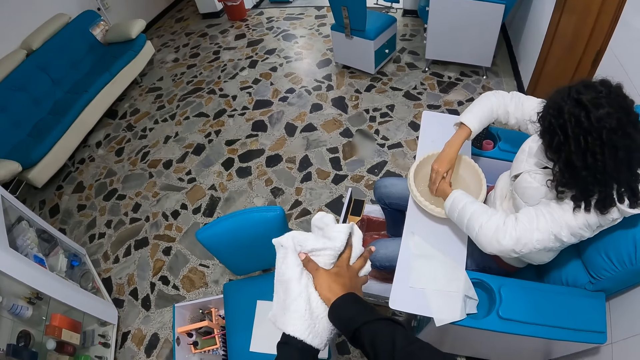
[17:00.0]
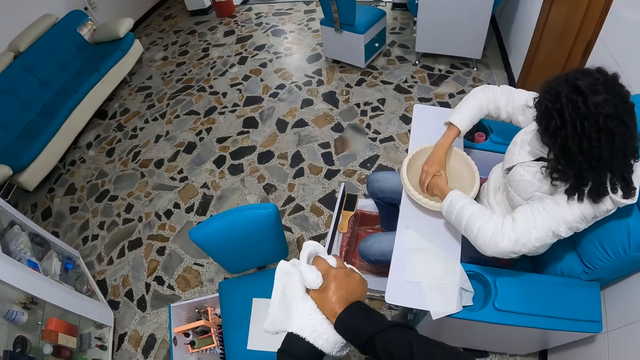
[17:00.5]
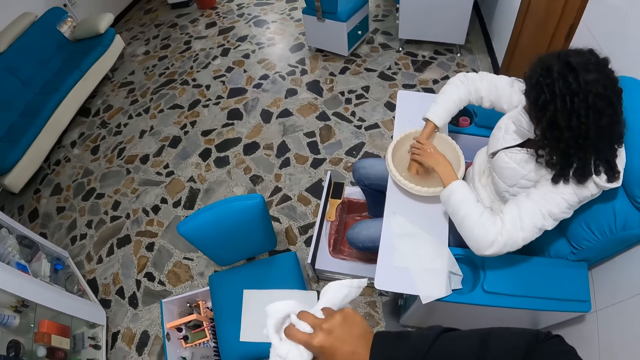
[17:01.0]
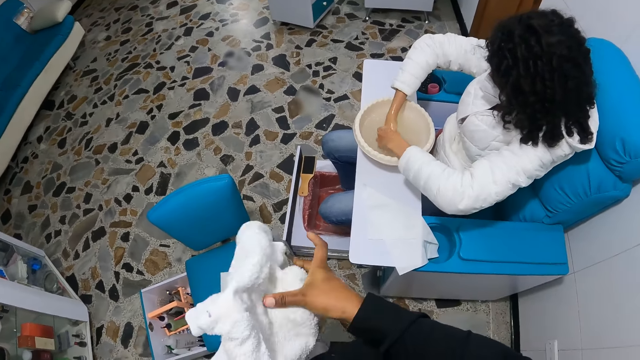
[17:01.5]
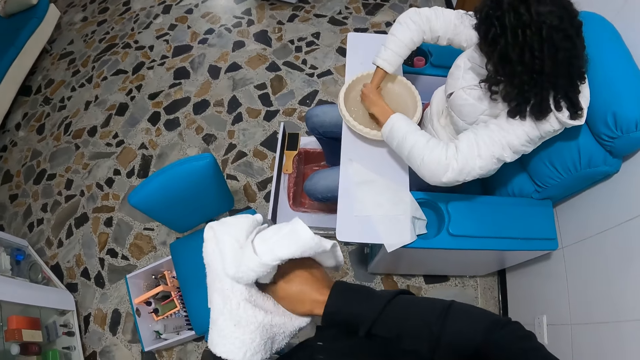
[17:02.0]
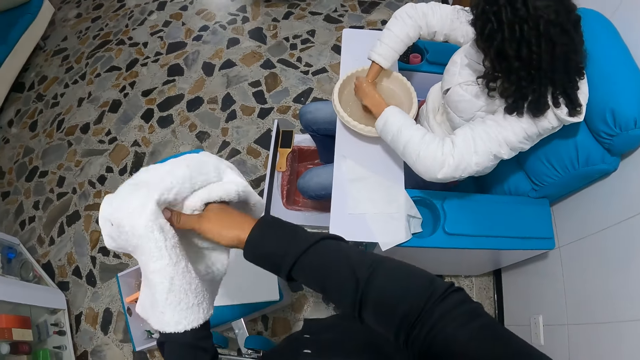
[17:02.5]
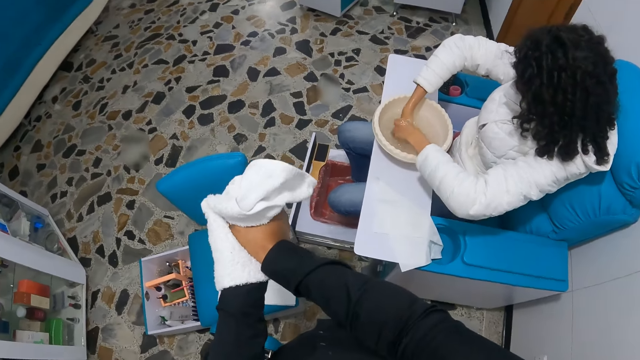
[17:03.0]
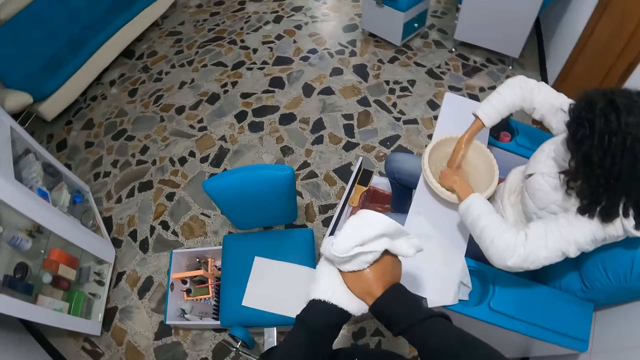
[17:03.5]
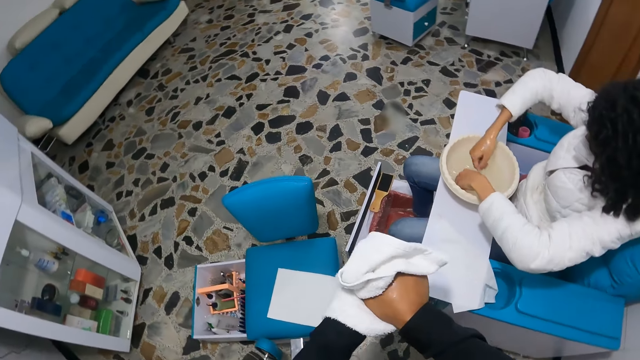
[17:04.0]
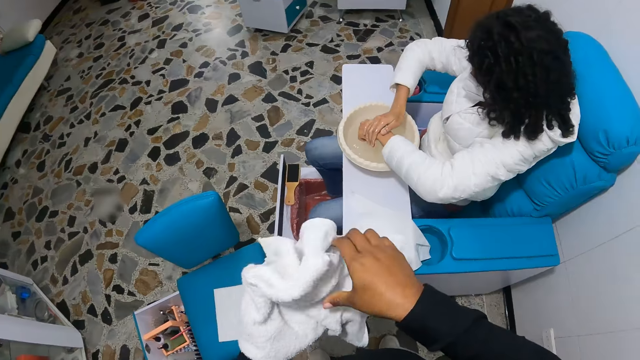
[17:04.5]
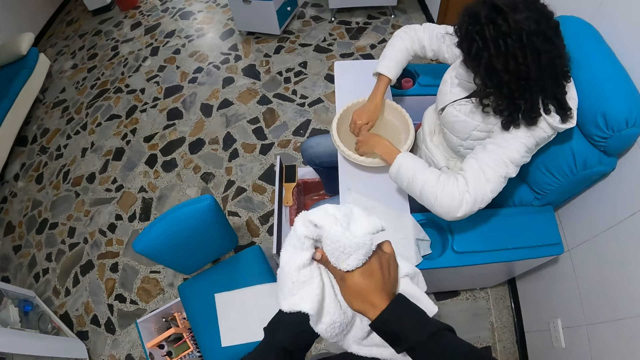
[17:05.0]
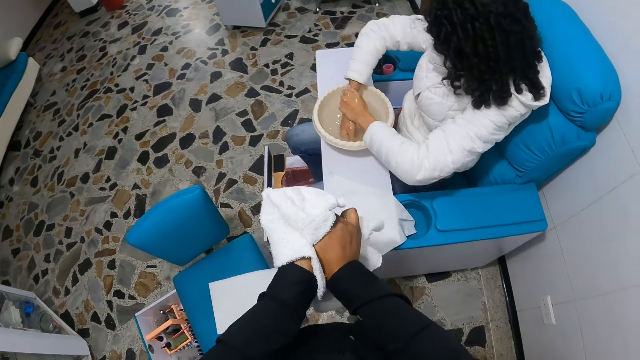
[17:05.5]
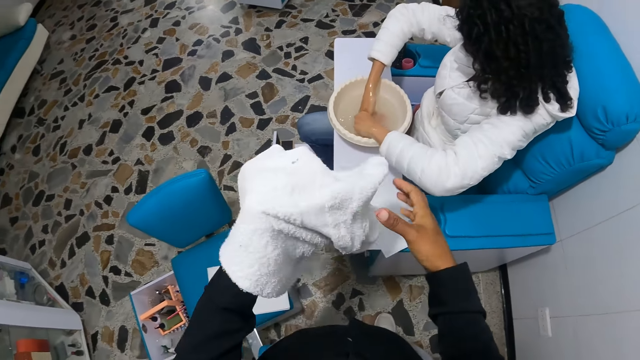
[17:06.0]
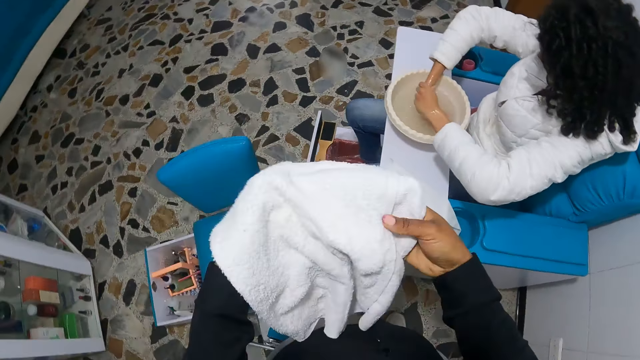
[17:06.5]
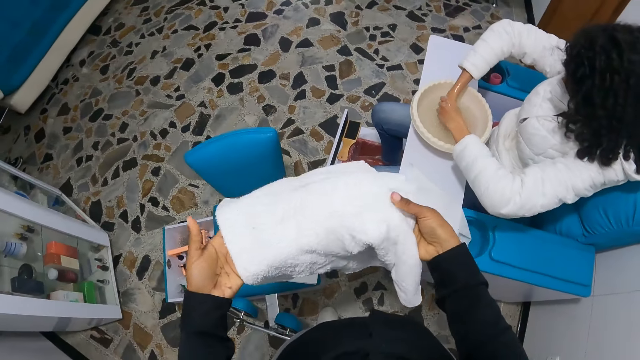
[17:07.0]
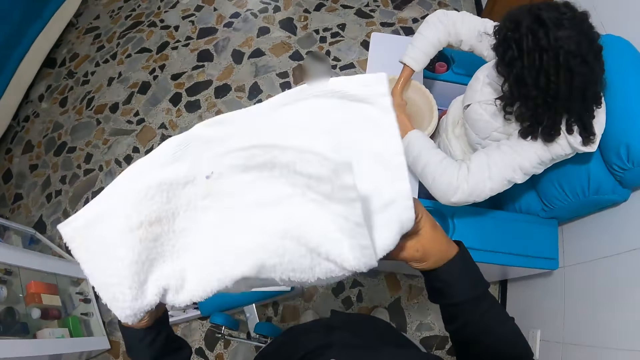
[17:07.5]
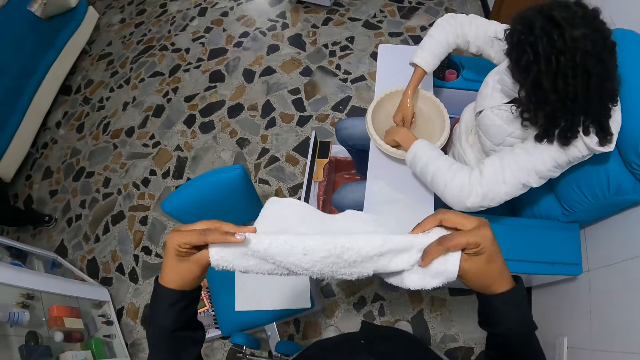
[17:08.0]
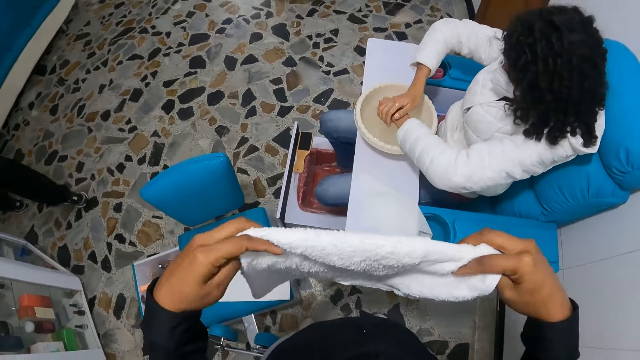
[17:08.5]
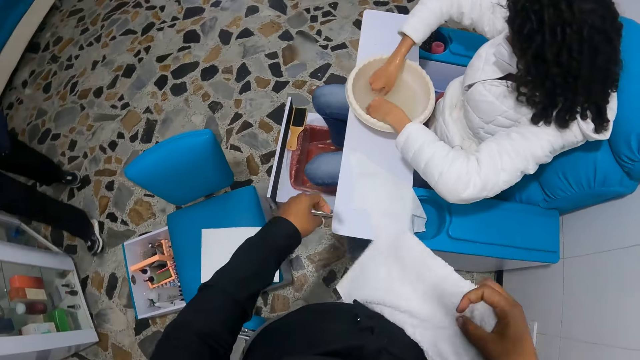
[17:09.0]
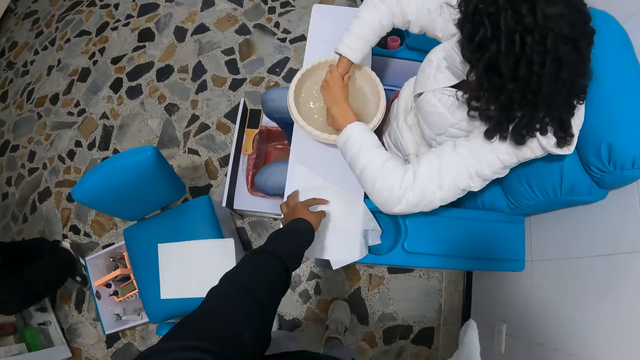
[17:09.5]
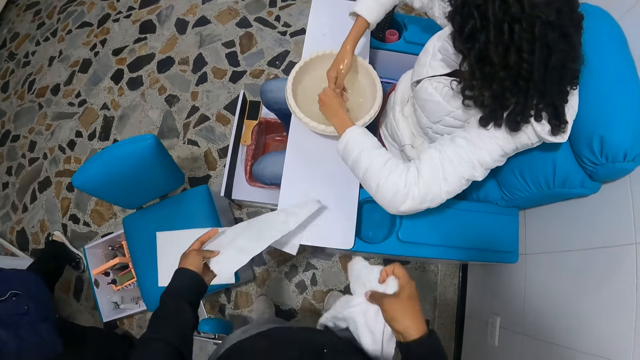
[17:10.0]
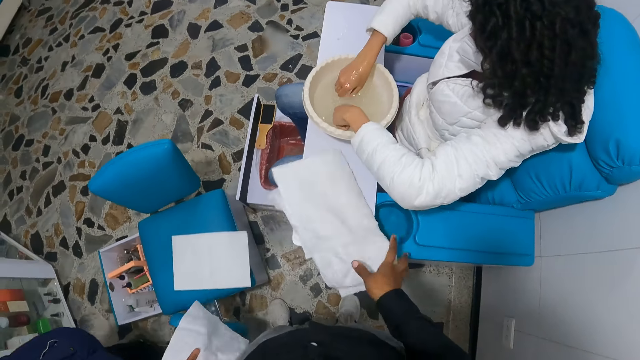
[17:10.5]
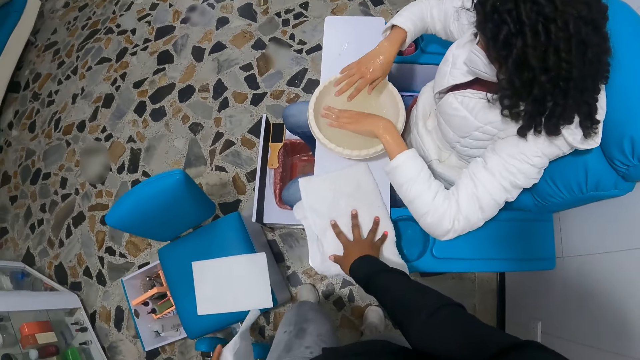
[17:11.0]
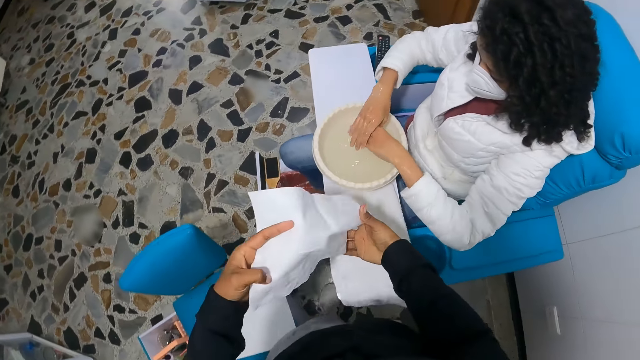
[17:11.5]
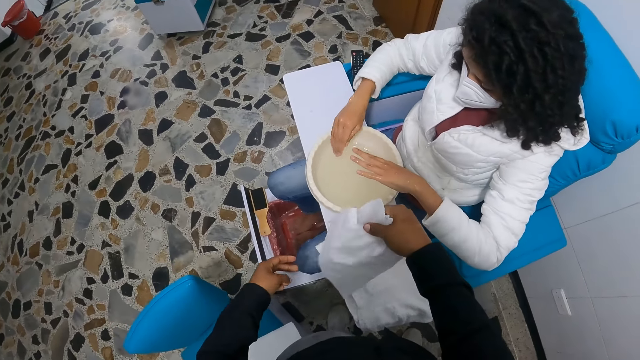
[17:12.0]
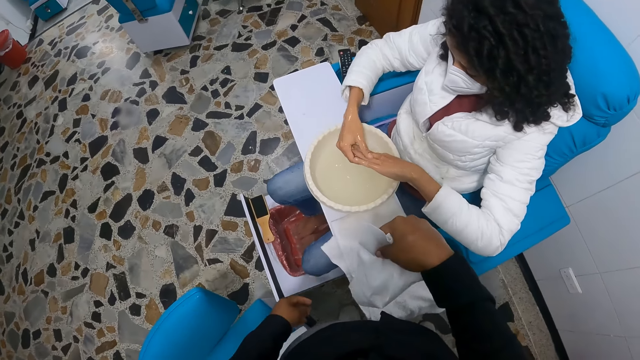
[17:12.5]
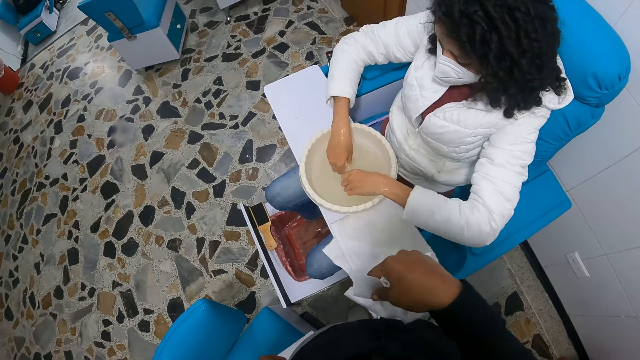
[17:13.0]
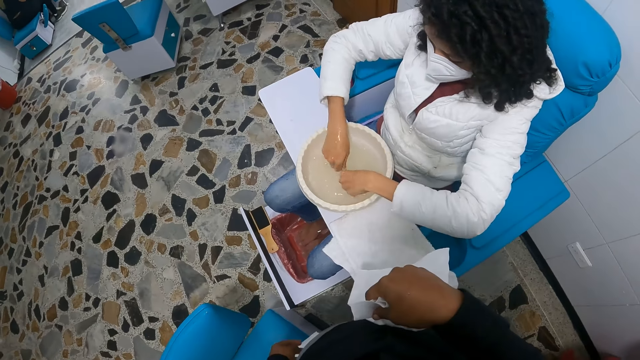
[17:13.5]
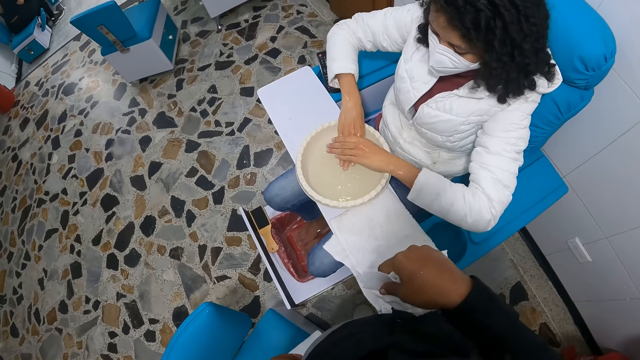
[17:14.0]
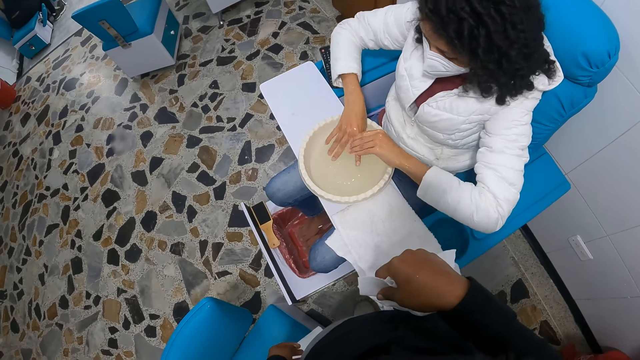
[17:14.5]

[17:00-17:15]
The camera wearer folds the hand towel with her hands. She takes a napkin from the plank with her left hand. She drops the hand towel on the wooden table with her right hand. She passes the napkin from her left hand to her right hand.

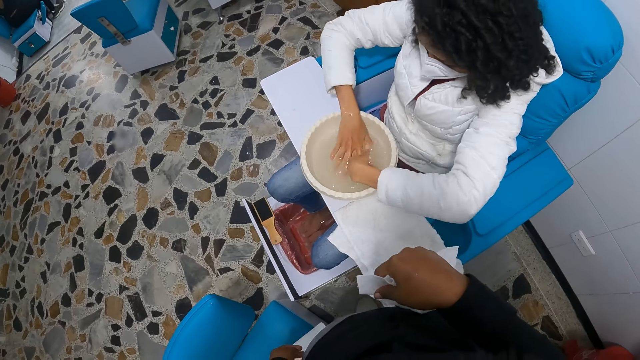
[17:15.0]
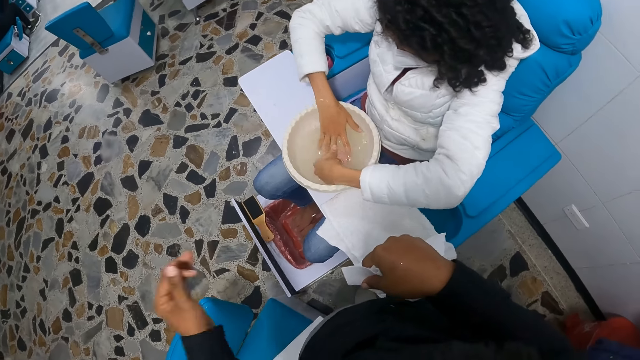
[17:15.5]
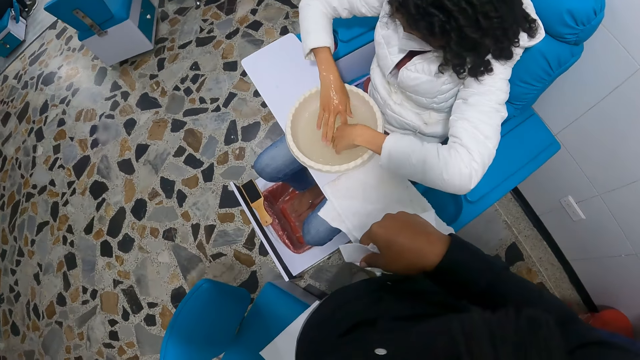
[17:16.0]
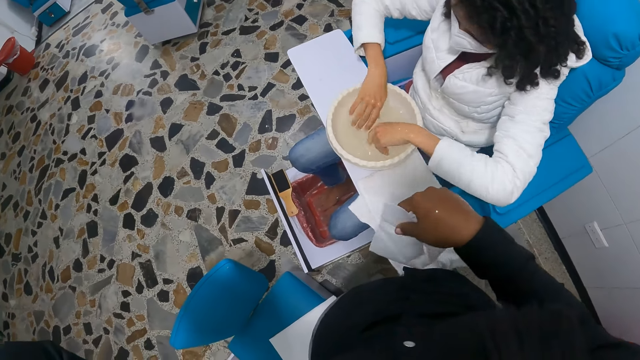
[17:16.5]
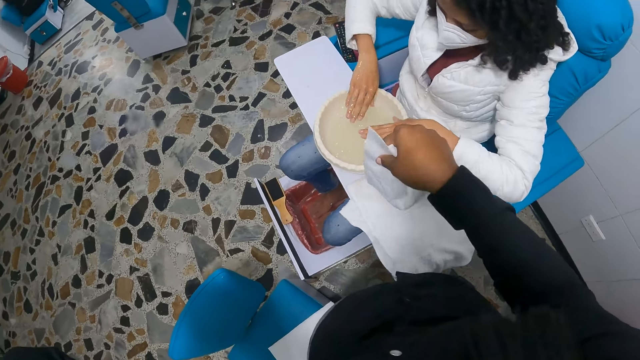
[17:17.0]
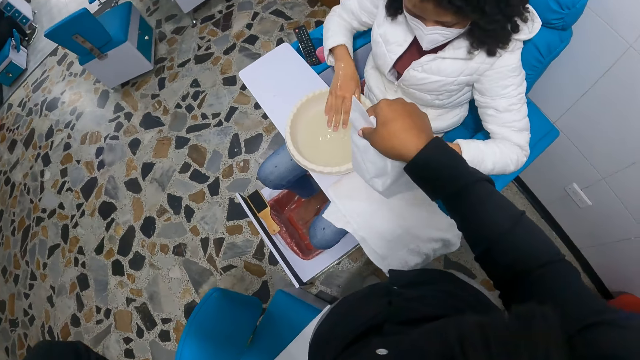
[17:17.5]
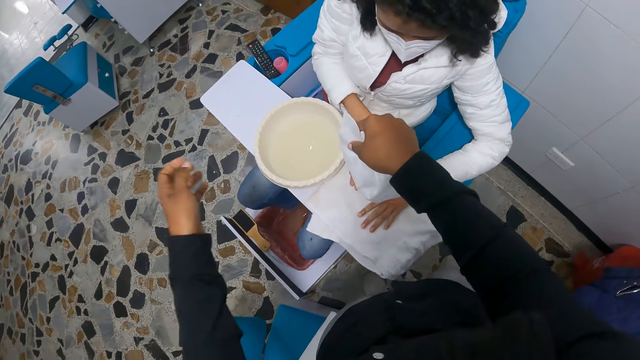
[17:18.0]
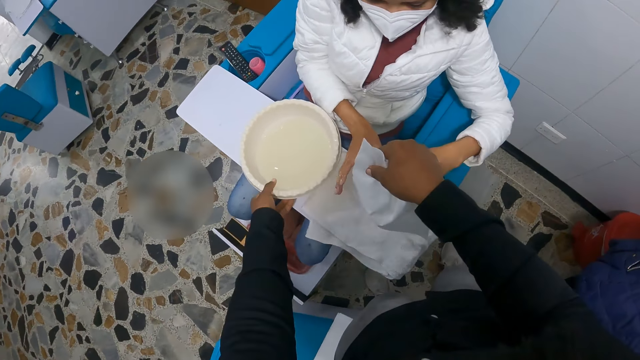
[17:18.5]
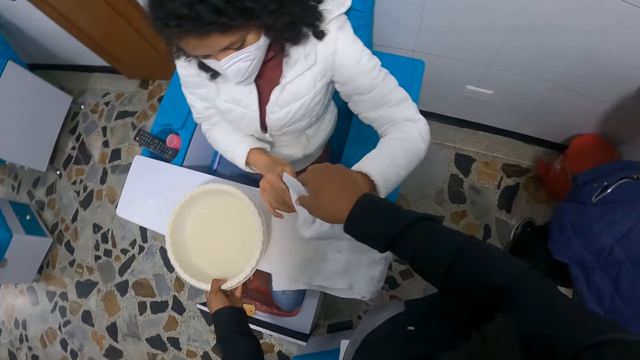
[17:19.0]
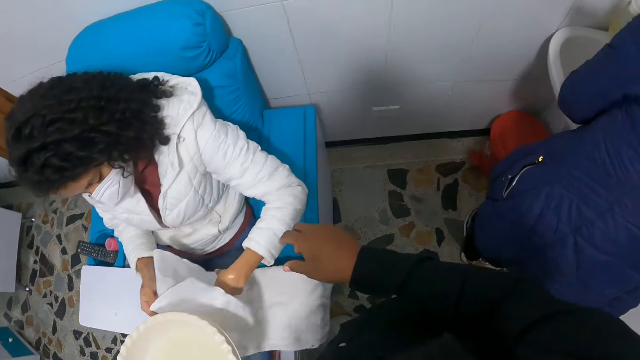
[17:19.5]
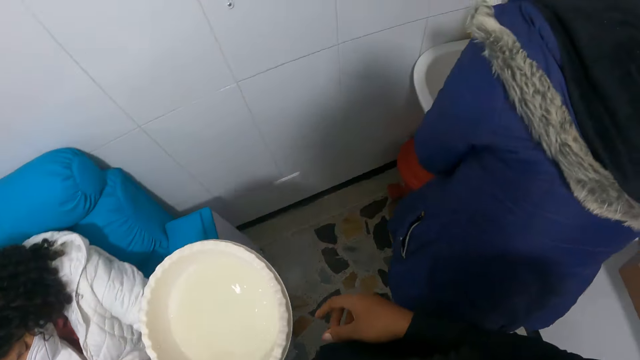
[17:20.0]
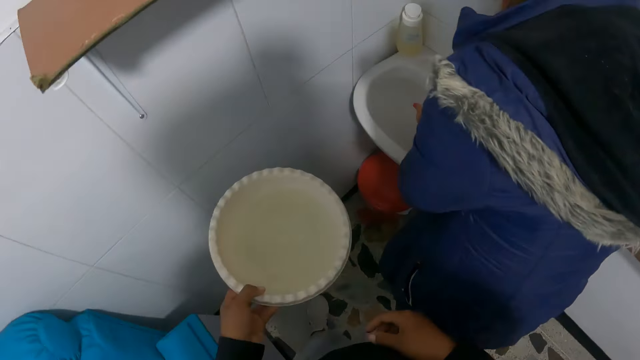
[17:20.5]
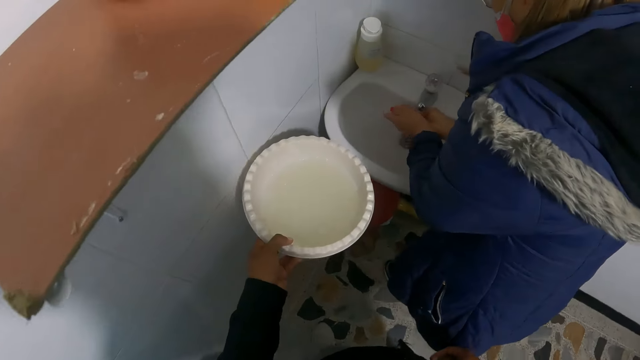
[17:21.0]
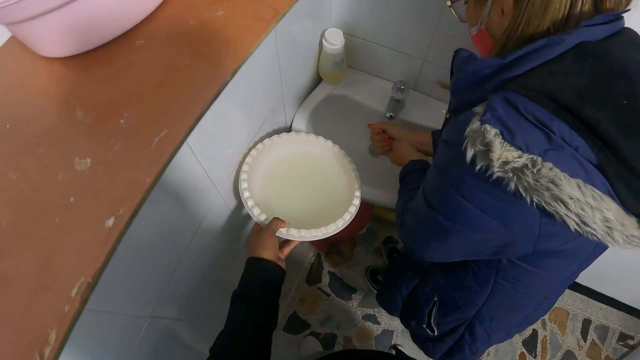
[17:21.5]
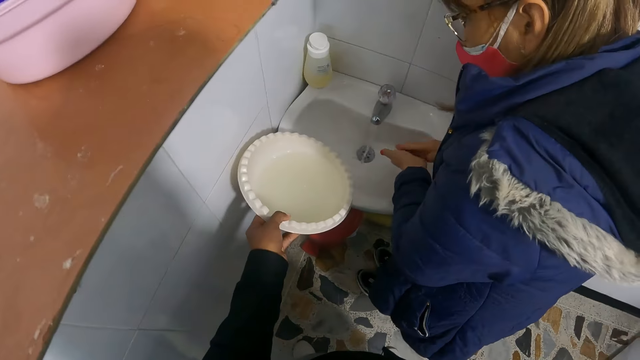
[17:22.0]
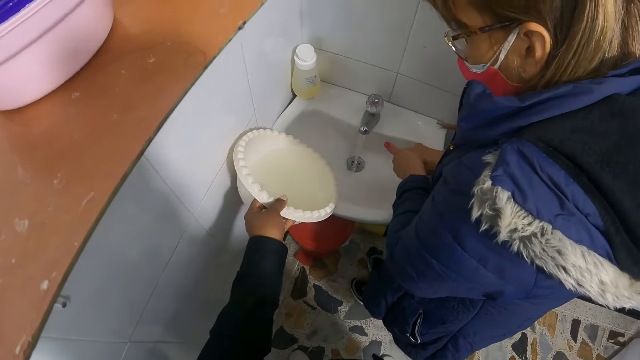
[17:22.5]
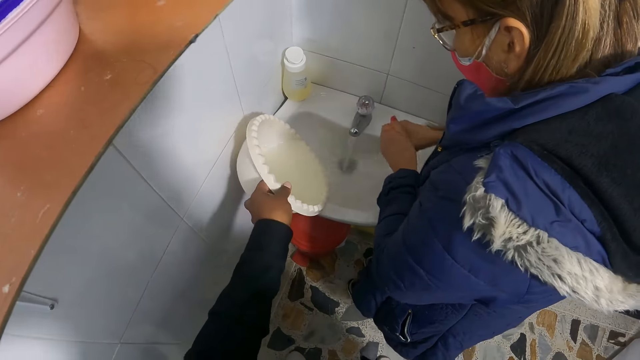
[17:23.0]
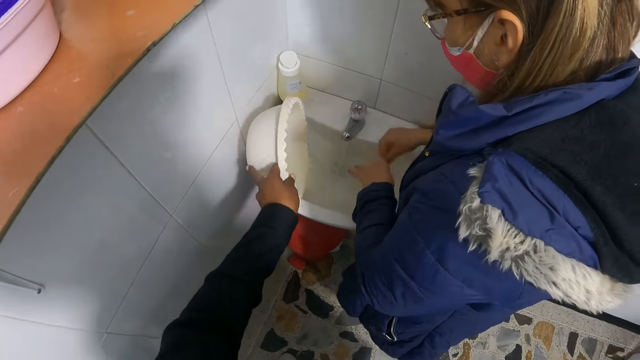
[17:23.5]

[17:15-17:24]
The woman cleans her hands with the hand towel on top of the wooden table. The camera wearer gives the woman the cloth. She picks up the basin. She carries the basin or bowl from the wooden table with her left hand. The woman takes the napkin with her hands from the camera wearer. The camera wearer walks. Another woman rinses her hands in the sink. The camera wearer pours the water in the bowl in the sink with her left hand.
